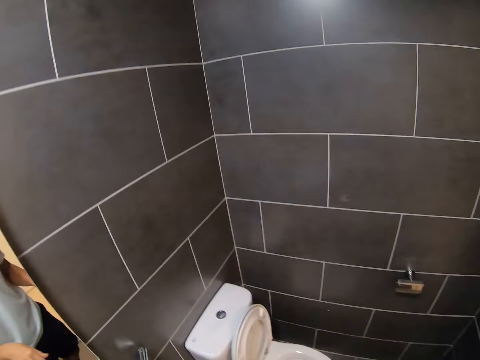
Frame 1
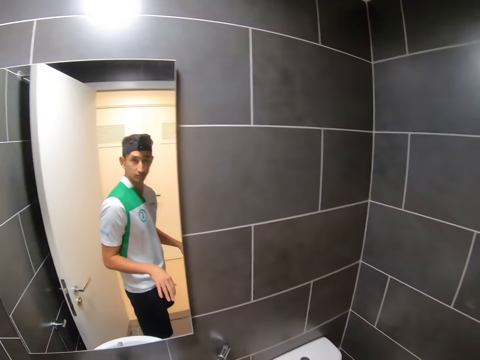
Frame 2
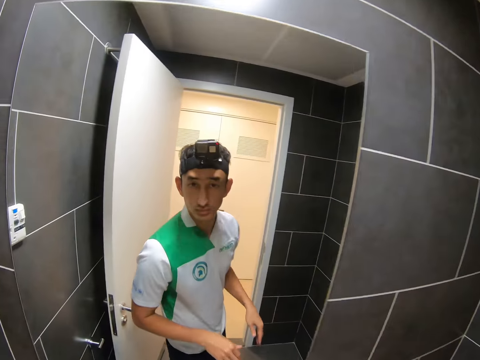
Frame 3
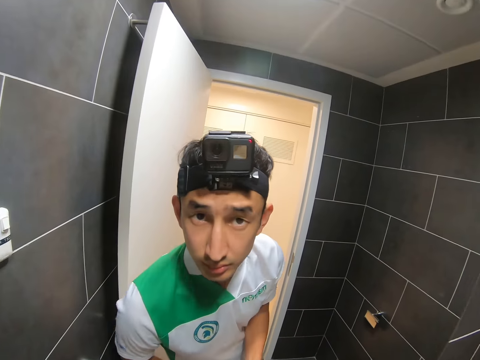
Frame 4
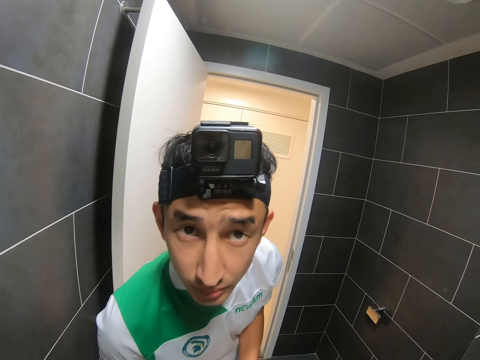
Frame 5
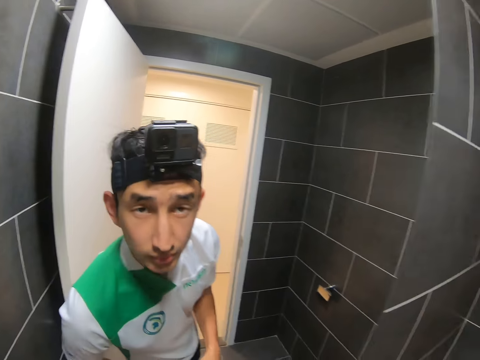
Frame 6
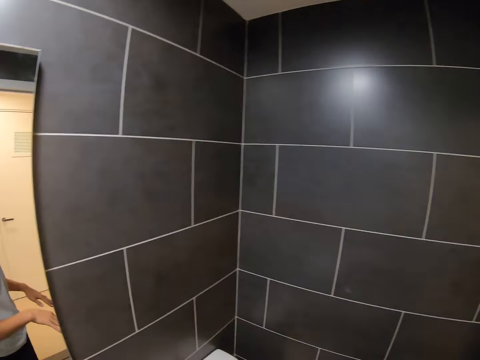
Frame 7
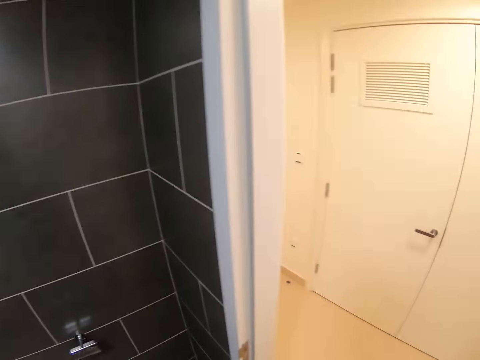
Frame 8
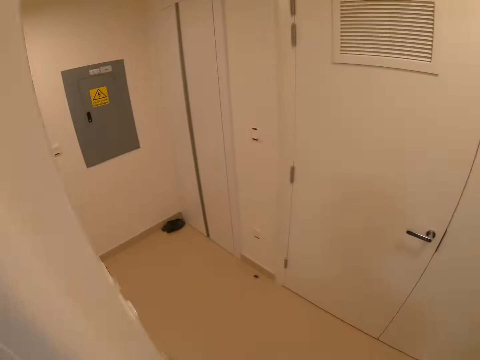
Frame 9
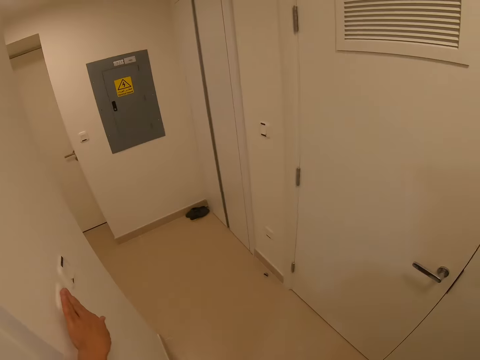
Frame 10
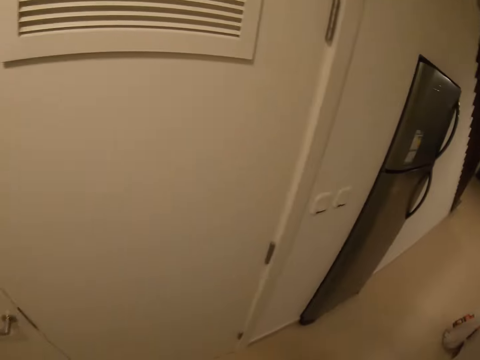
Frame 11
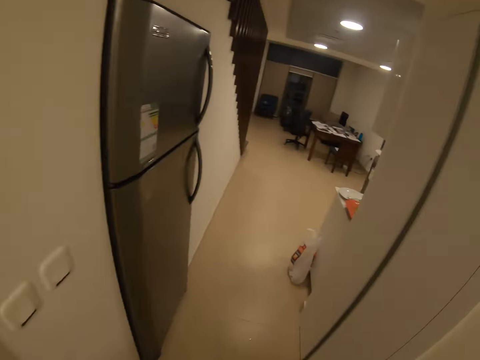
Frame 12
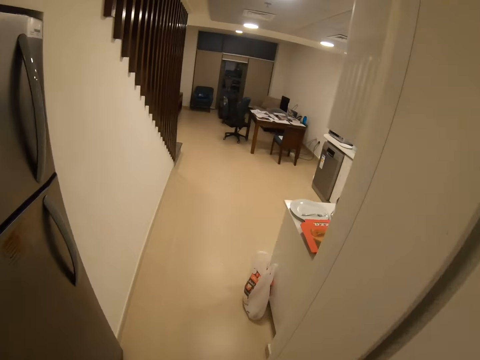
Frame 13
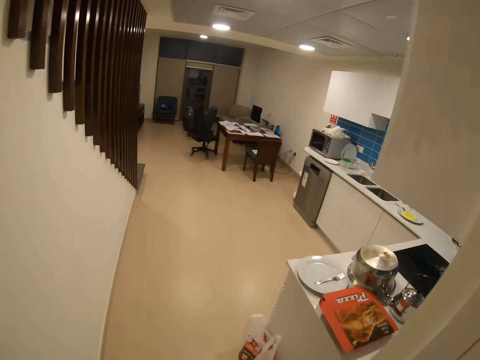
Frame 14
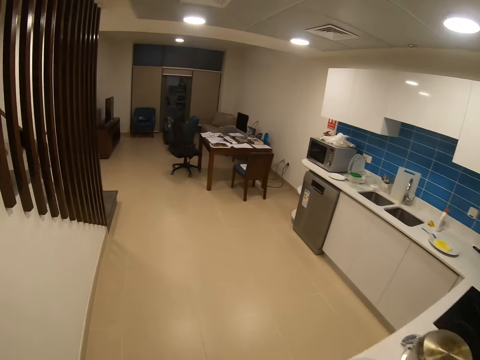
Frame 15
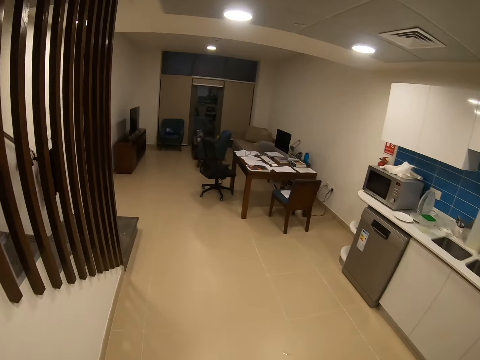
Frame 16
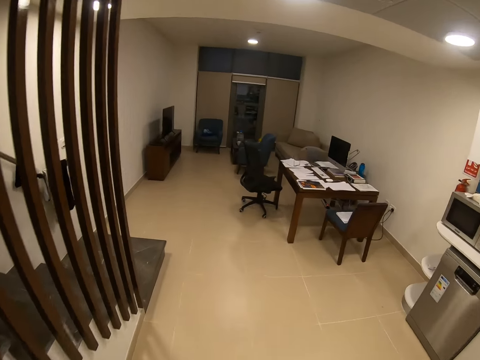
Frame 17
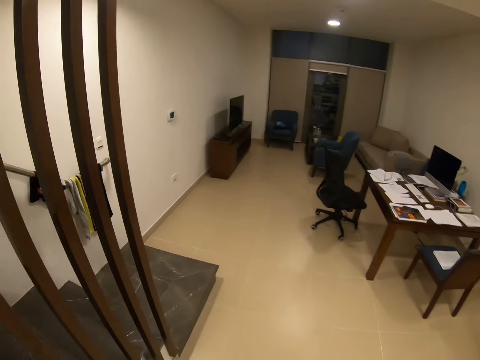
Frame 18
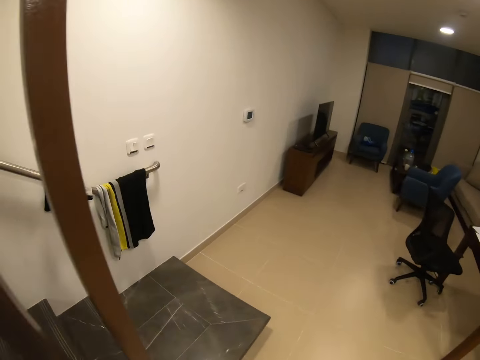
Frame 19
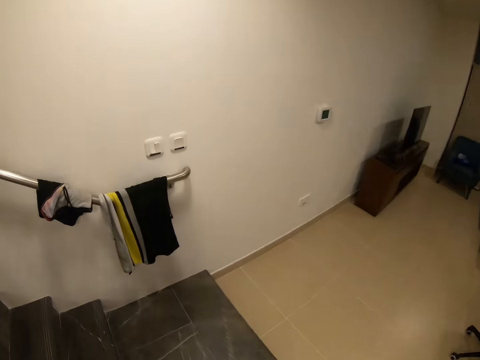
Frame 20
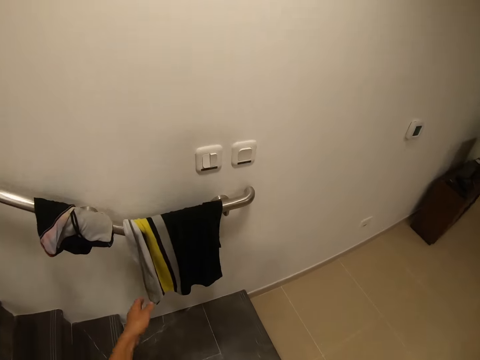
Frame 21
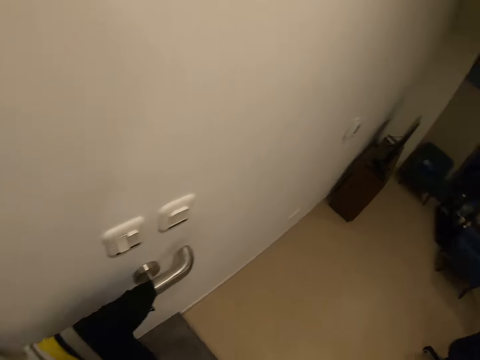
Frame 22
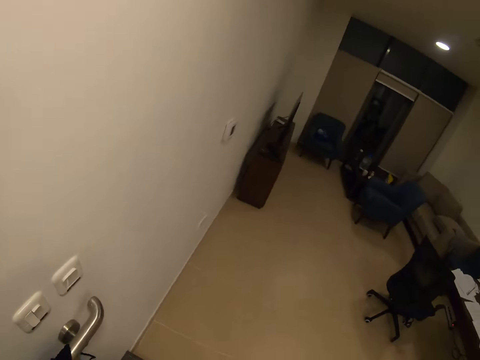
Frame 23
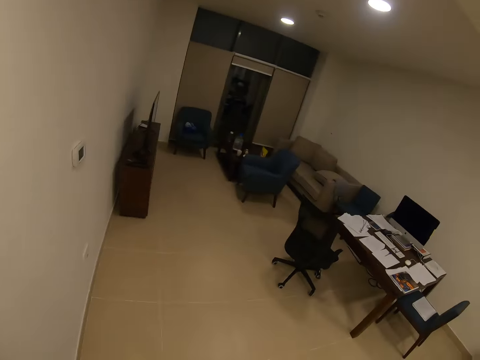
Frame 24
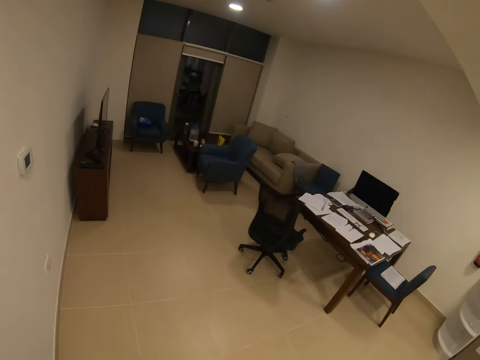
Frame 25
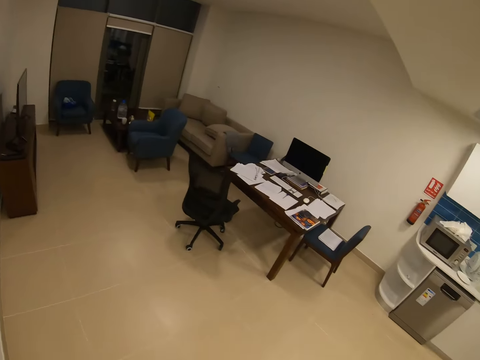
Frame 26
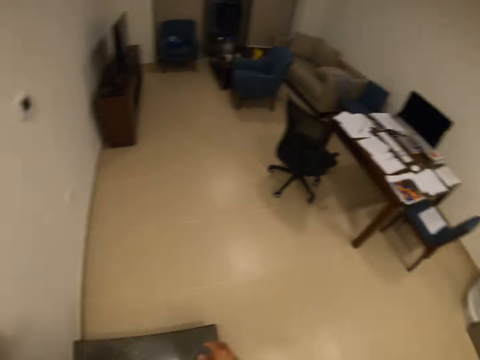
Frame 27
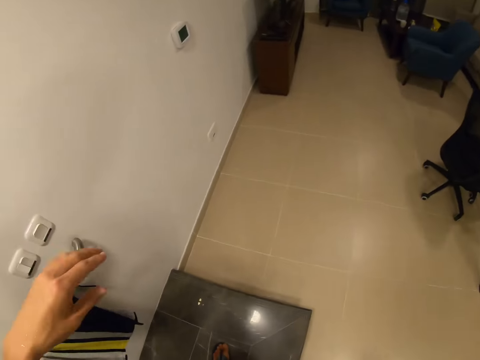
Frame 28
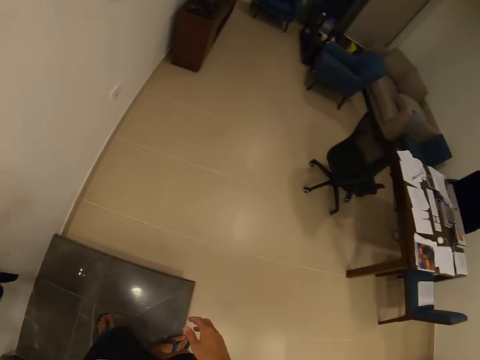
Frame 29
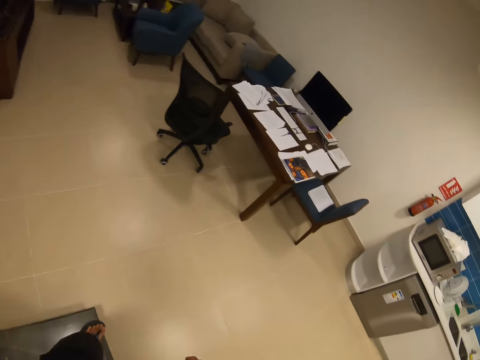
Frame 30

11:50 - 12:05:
The camera wearer walks around. They walk towards the kitchen. They wipe the hands with the towel. They look around the house.

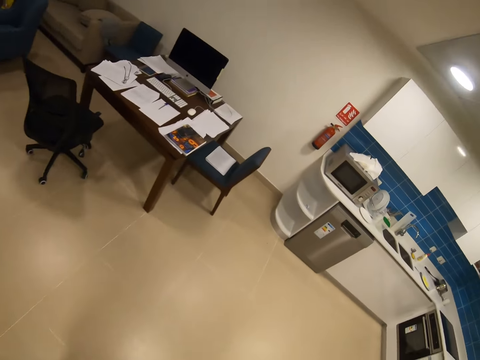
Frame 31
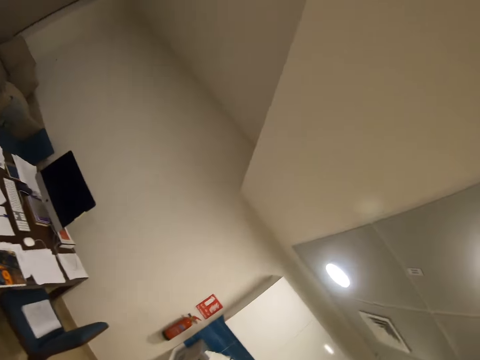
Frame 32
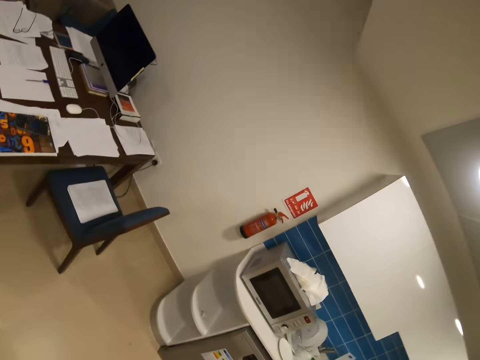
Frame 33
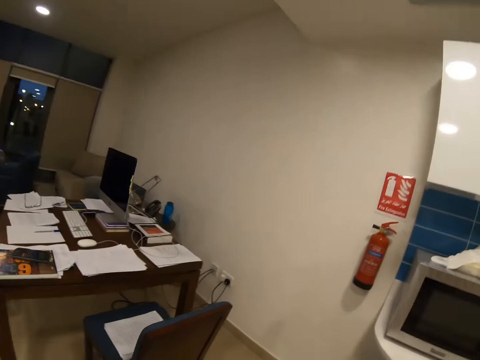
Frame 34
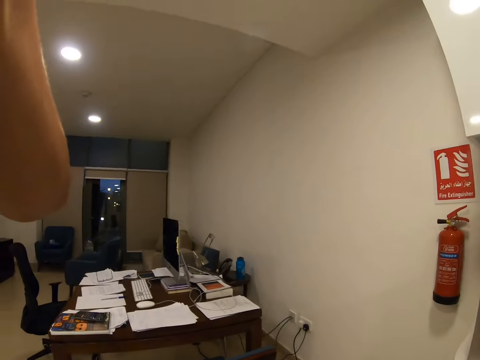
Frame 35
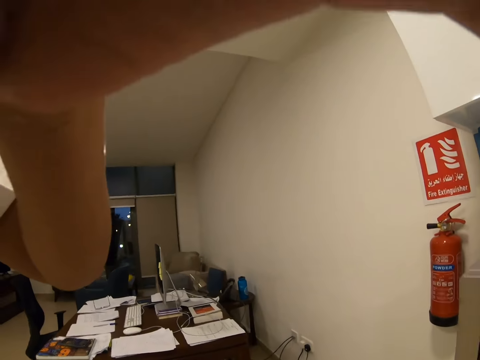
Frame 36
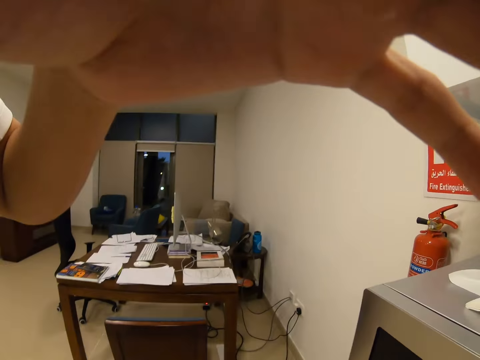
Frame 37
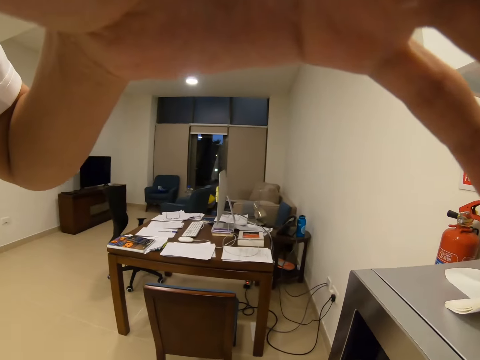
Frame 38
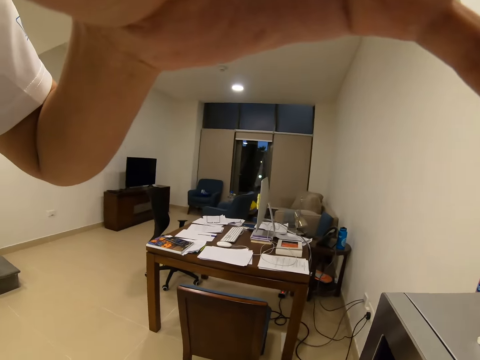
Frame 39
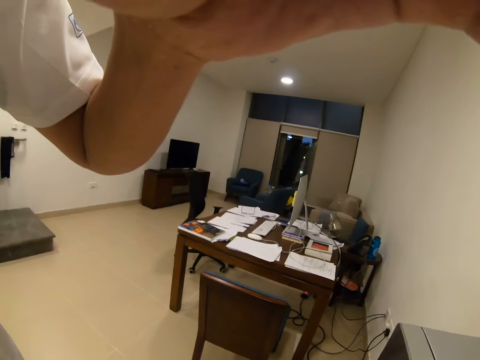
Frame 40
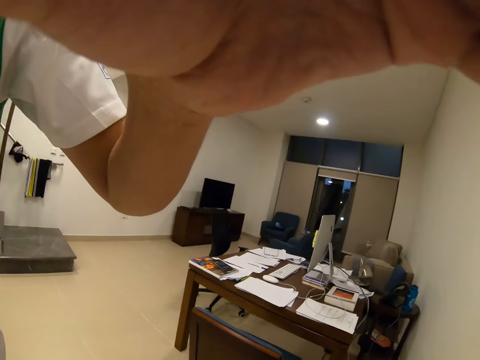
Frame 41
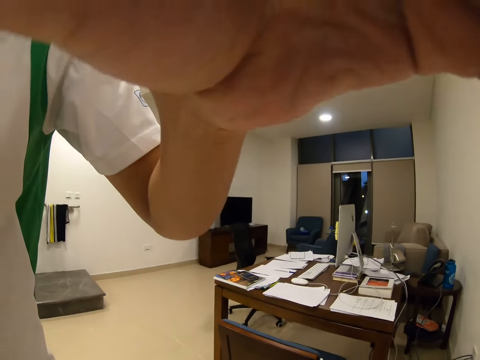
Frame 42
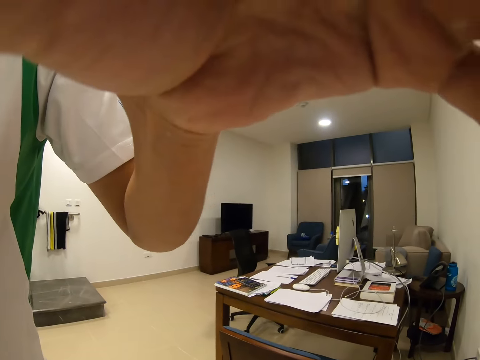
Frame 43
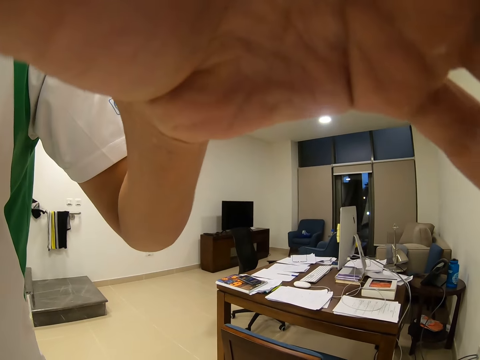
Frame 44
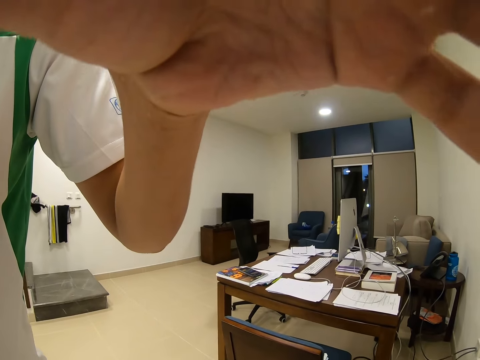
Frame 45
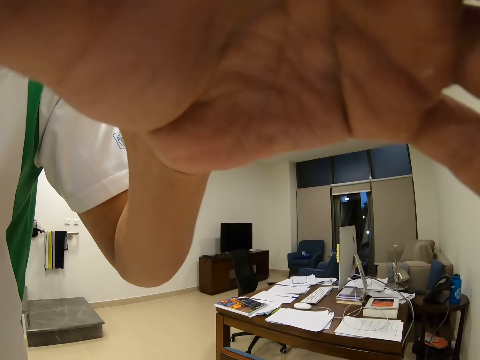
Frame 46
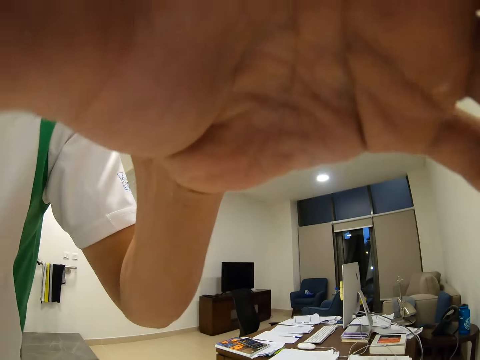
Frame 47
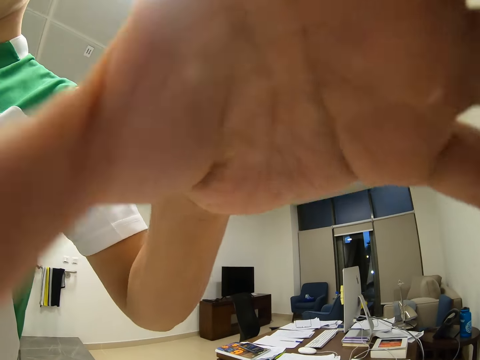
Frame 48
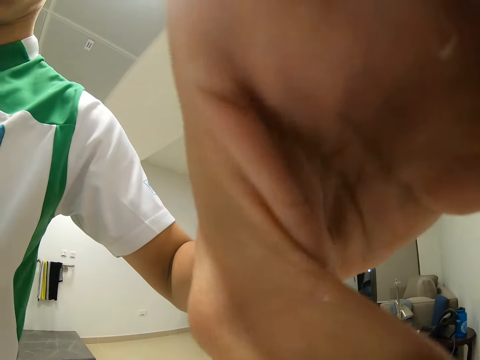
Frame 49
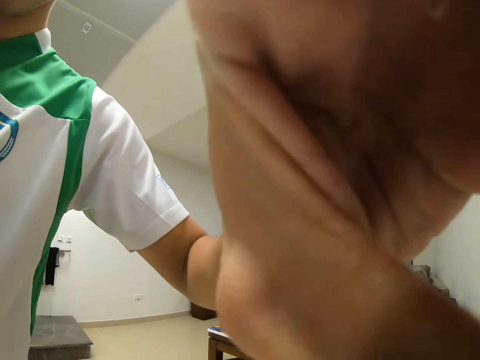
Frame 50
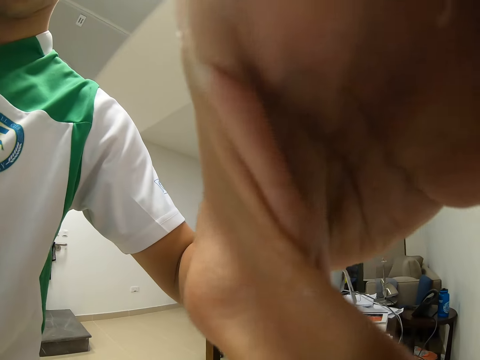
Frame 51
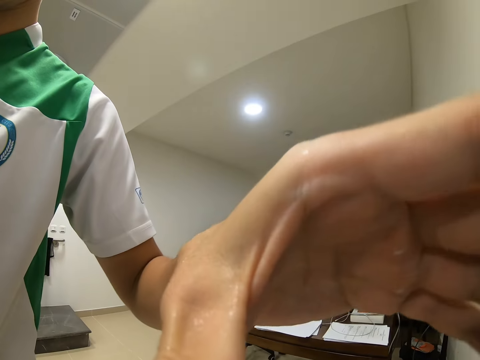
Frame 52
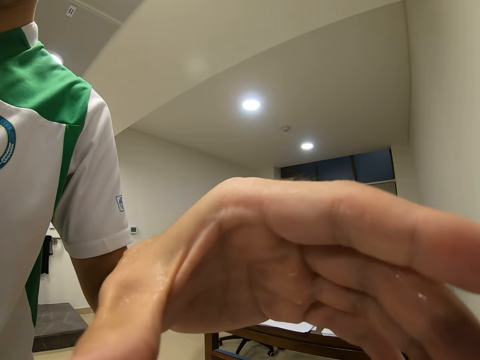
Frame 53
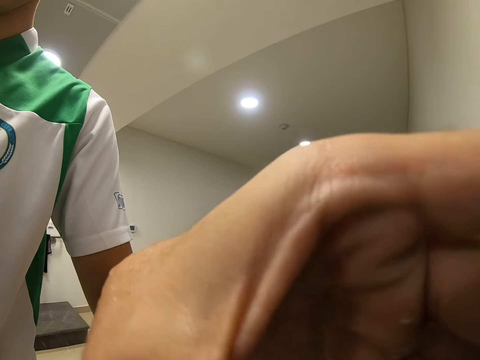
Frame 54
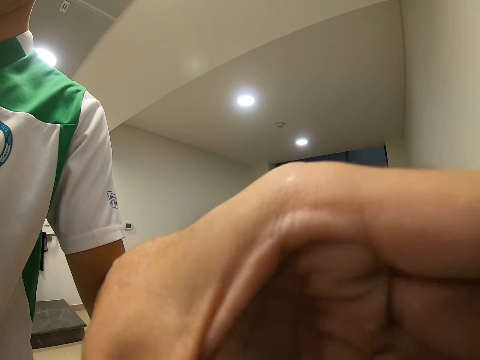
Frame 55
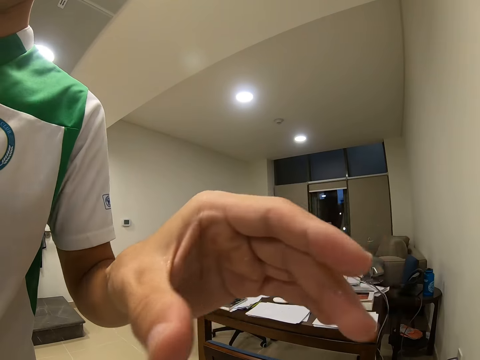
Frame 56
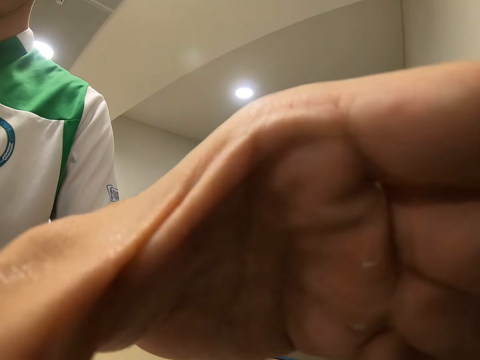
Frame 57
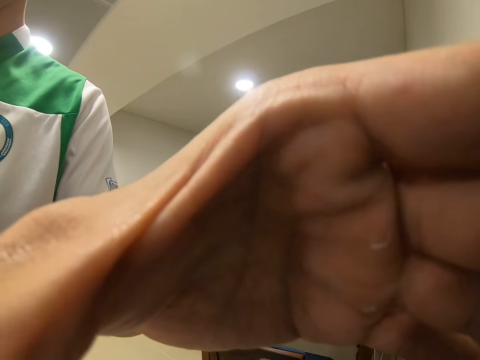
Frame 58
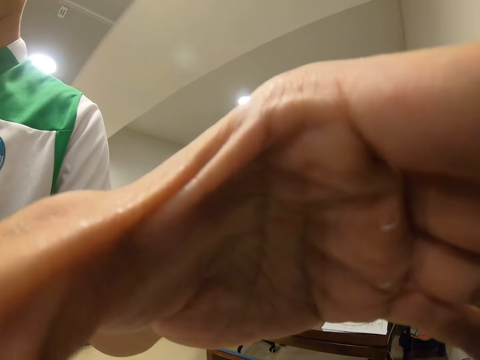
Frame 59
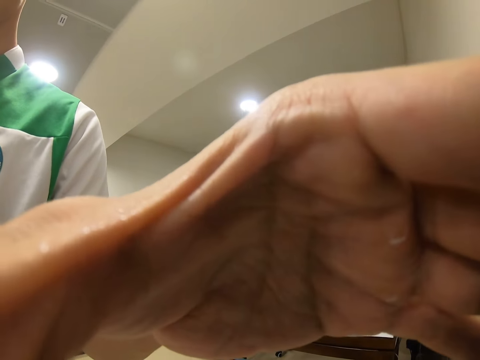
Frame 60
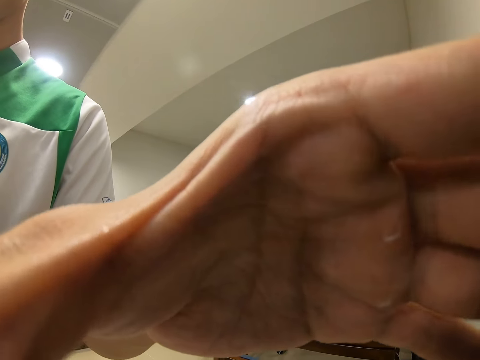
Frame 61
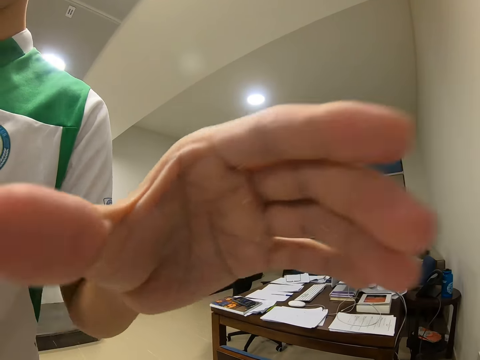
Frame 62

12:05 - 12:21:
The camera wearer touches the camera. They walk around. A man positions the camera. The camera wearer fixes the camera.
